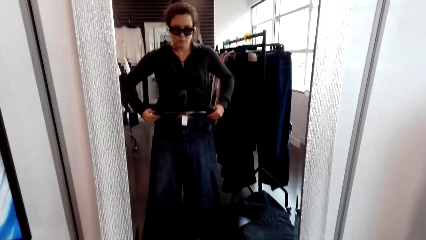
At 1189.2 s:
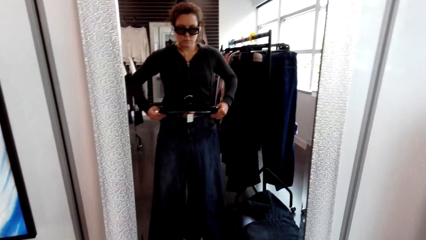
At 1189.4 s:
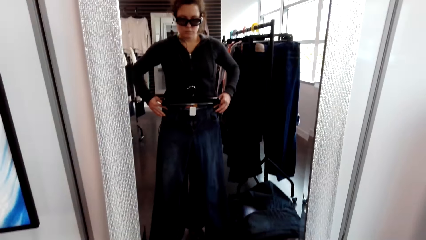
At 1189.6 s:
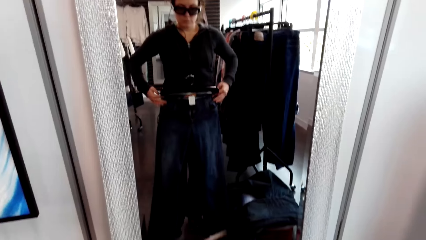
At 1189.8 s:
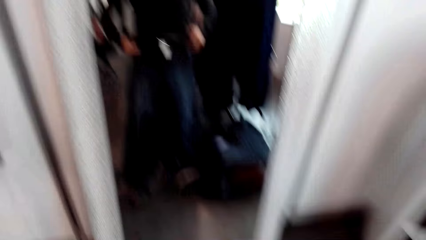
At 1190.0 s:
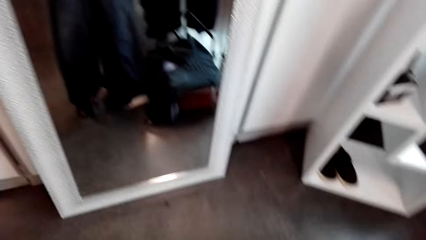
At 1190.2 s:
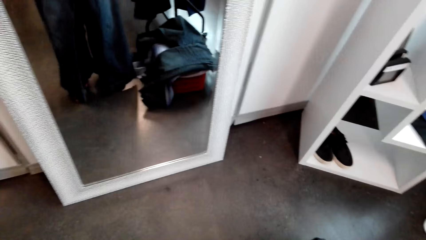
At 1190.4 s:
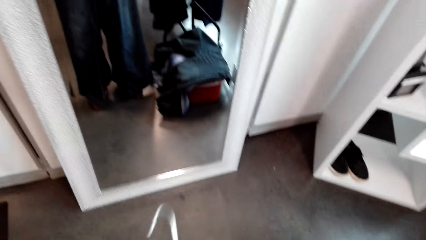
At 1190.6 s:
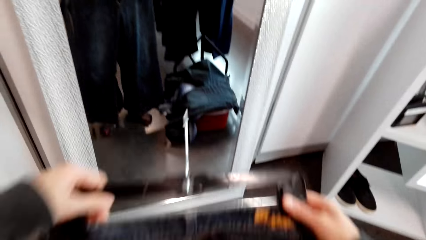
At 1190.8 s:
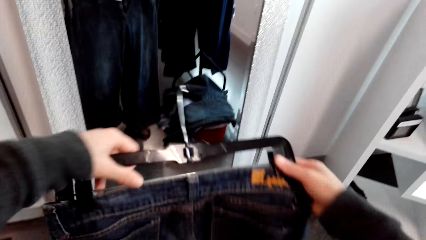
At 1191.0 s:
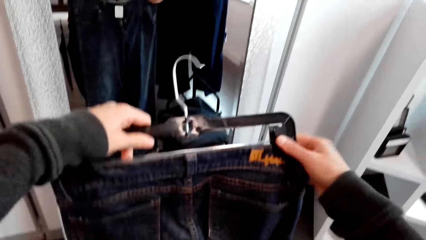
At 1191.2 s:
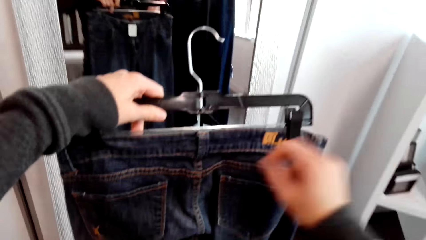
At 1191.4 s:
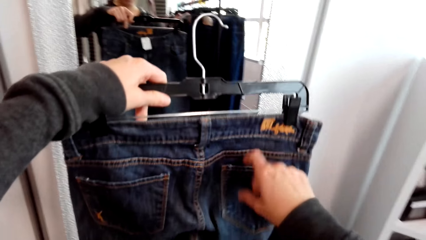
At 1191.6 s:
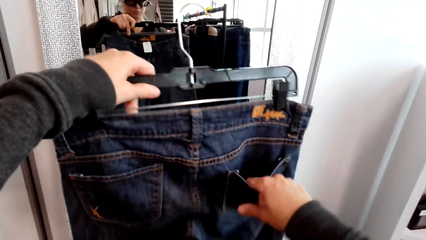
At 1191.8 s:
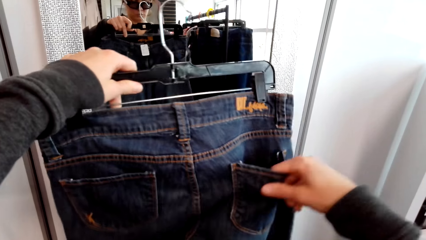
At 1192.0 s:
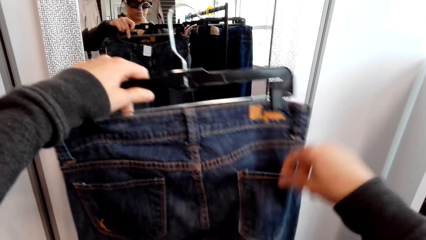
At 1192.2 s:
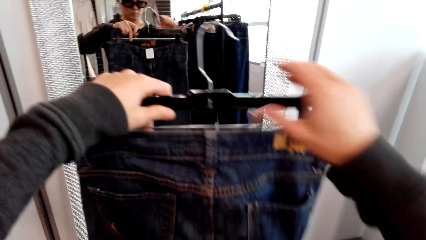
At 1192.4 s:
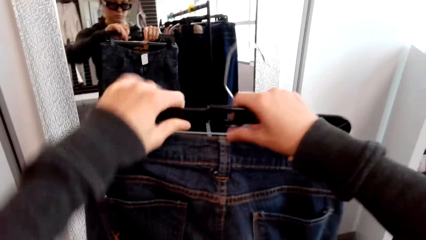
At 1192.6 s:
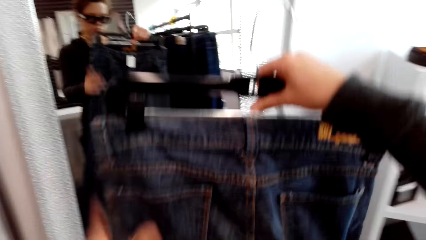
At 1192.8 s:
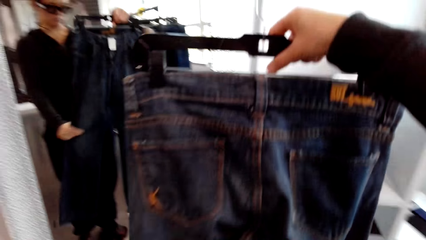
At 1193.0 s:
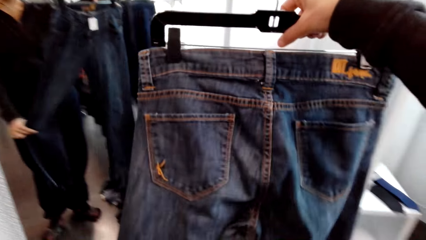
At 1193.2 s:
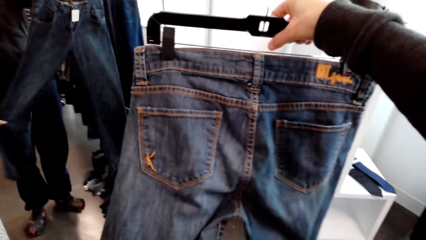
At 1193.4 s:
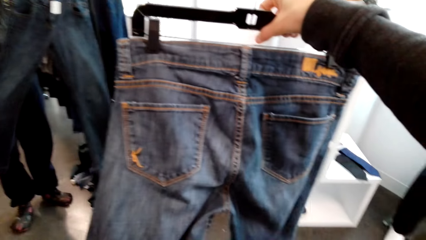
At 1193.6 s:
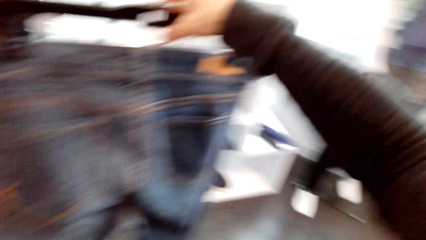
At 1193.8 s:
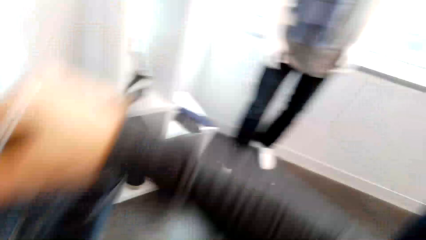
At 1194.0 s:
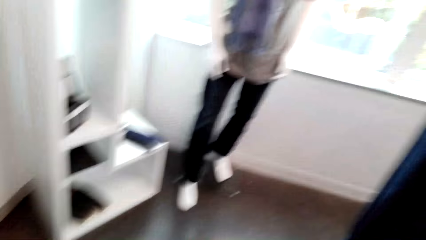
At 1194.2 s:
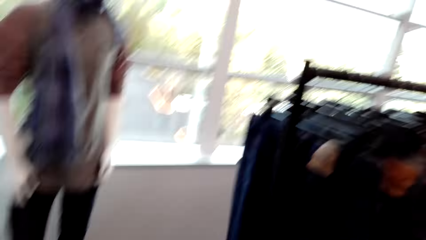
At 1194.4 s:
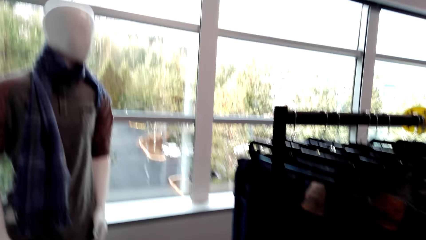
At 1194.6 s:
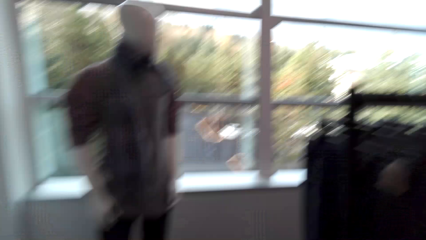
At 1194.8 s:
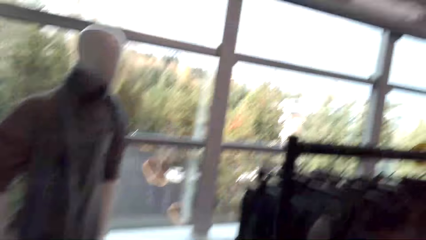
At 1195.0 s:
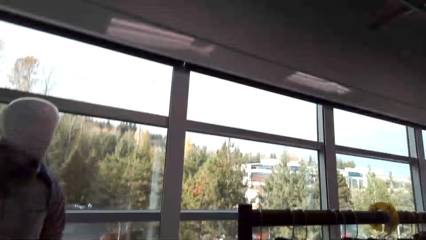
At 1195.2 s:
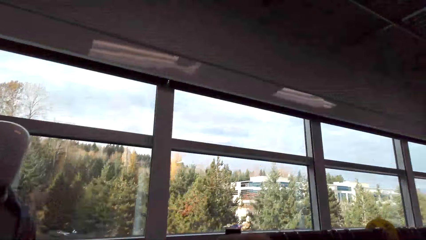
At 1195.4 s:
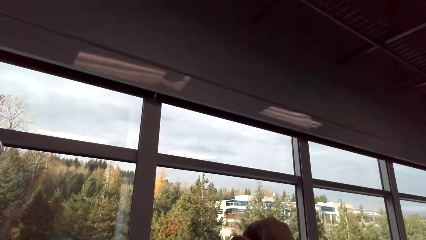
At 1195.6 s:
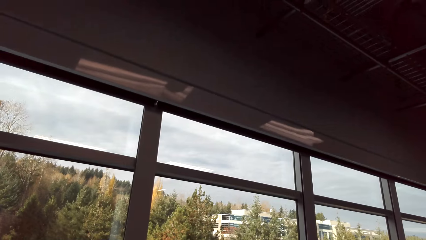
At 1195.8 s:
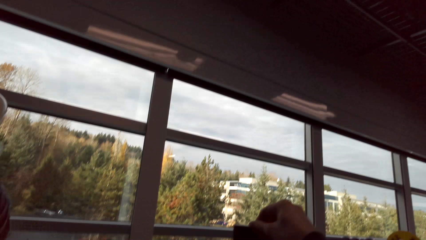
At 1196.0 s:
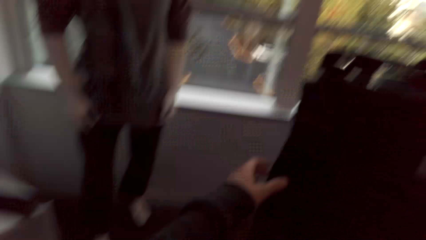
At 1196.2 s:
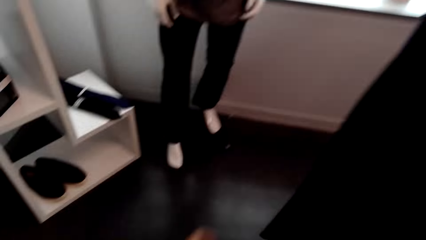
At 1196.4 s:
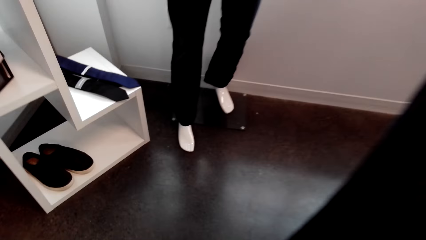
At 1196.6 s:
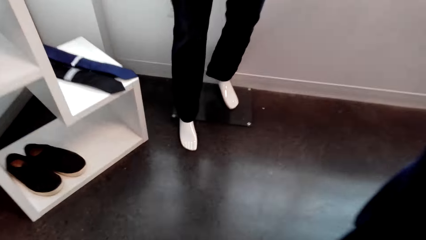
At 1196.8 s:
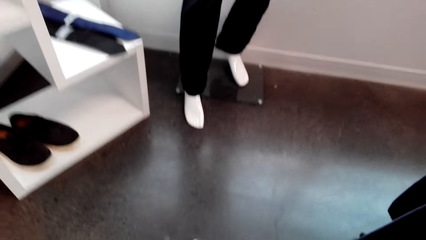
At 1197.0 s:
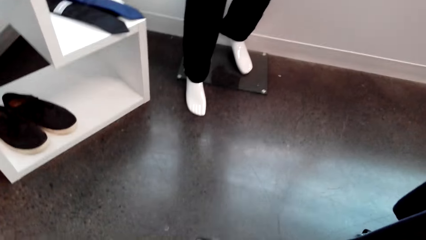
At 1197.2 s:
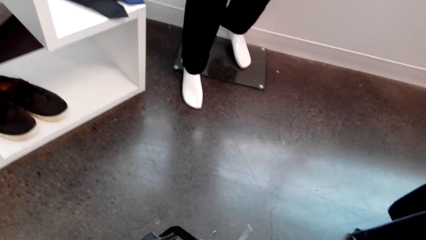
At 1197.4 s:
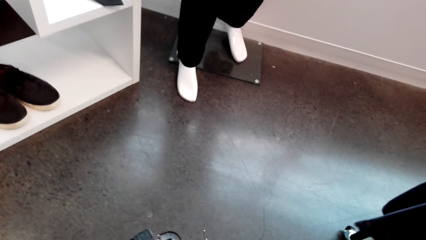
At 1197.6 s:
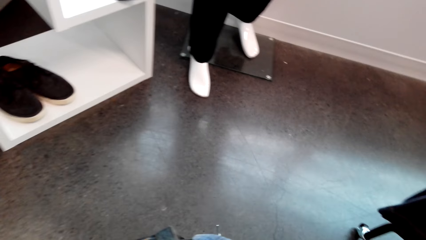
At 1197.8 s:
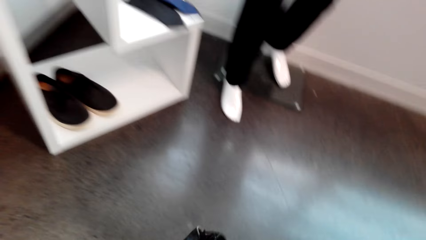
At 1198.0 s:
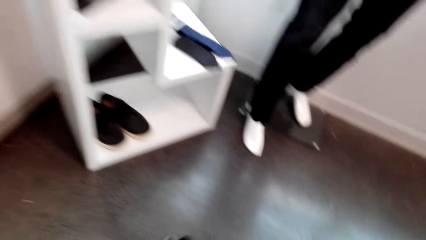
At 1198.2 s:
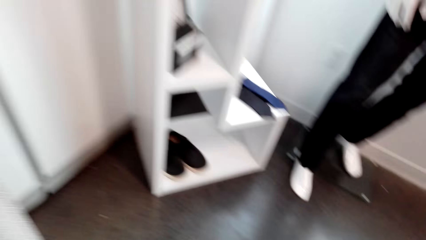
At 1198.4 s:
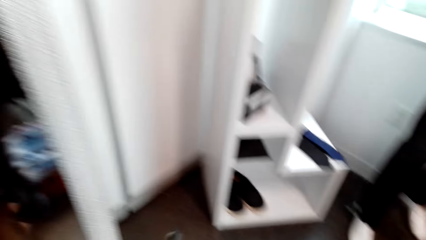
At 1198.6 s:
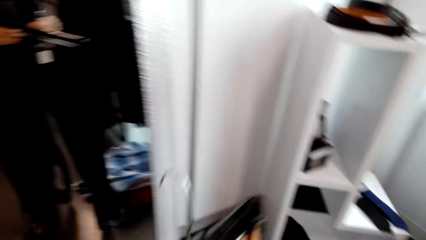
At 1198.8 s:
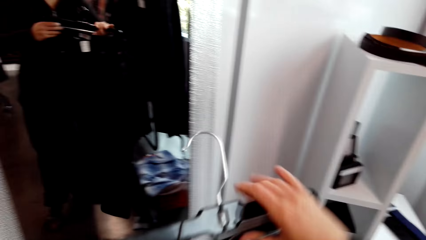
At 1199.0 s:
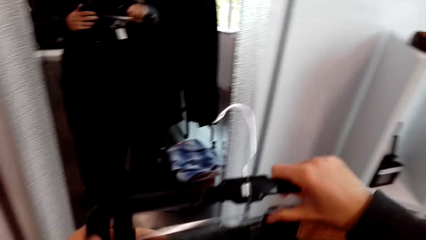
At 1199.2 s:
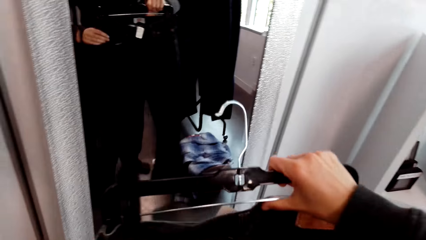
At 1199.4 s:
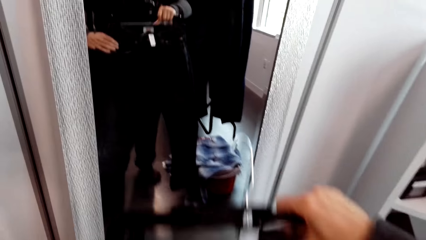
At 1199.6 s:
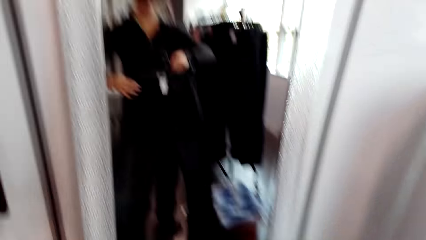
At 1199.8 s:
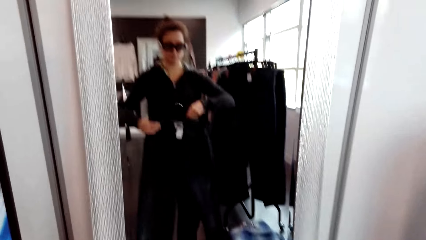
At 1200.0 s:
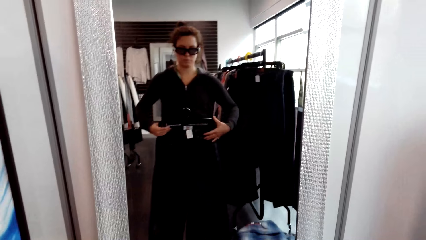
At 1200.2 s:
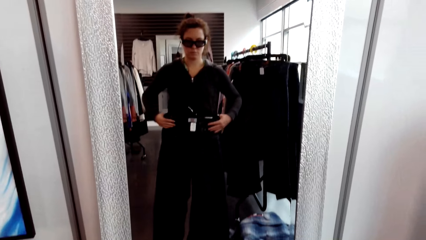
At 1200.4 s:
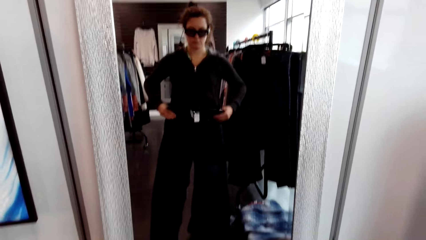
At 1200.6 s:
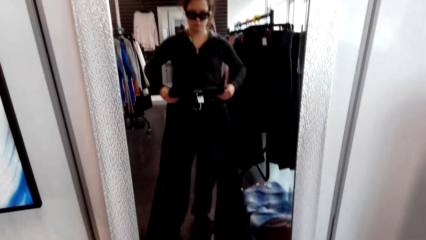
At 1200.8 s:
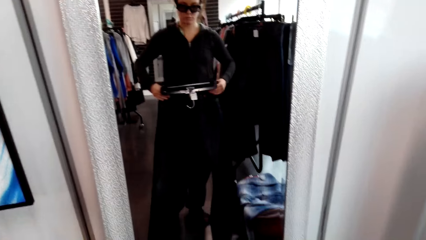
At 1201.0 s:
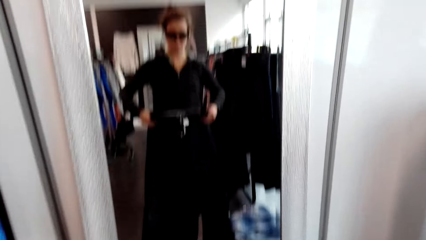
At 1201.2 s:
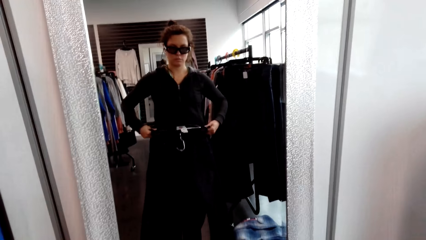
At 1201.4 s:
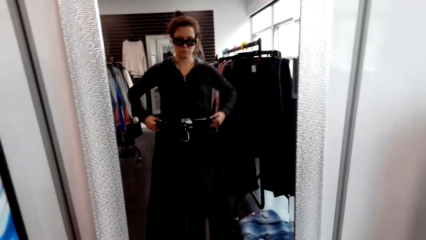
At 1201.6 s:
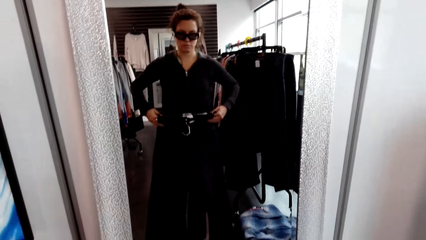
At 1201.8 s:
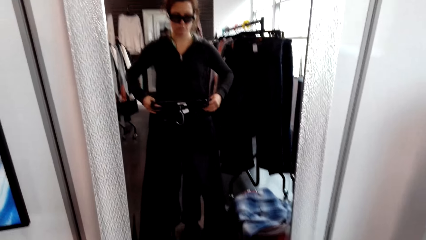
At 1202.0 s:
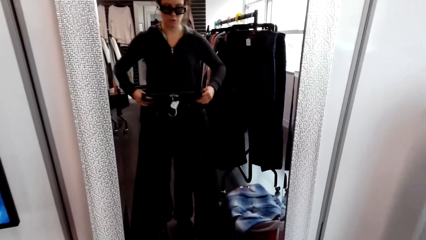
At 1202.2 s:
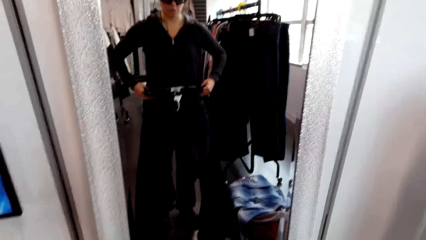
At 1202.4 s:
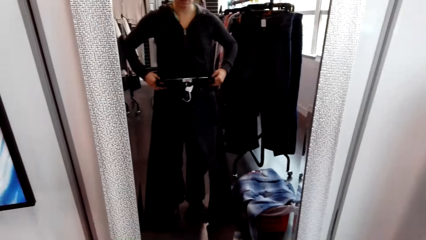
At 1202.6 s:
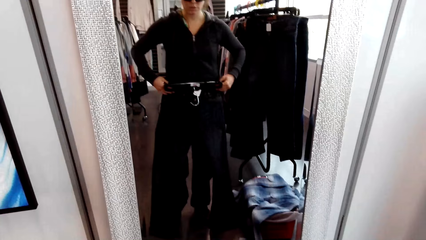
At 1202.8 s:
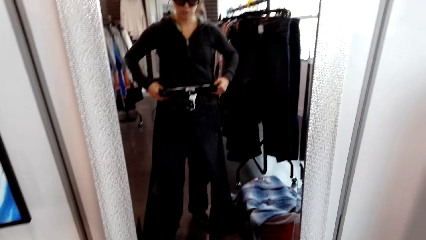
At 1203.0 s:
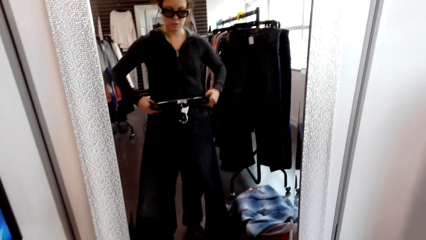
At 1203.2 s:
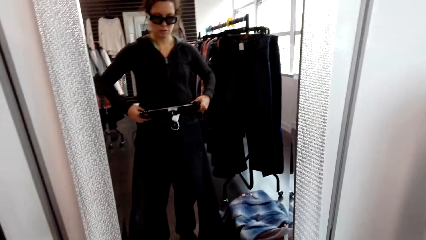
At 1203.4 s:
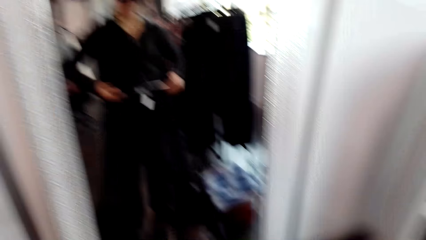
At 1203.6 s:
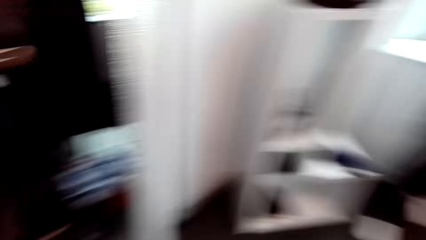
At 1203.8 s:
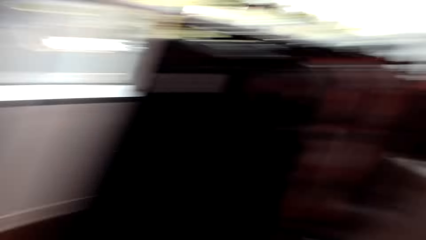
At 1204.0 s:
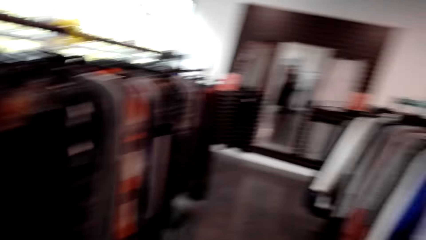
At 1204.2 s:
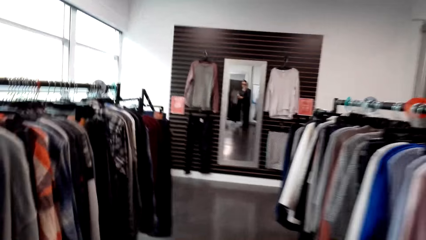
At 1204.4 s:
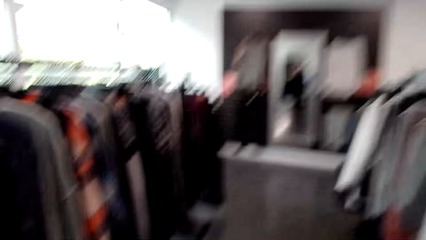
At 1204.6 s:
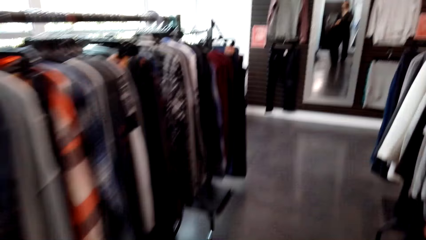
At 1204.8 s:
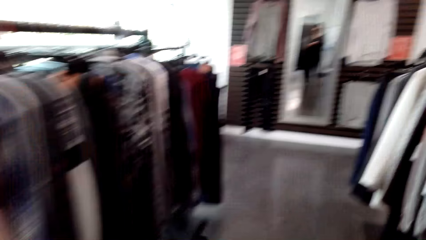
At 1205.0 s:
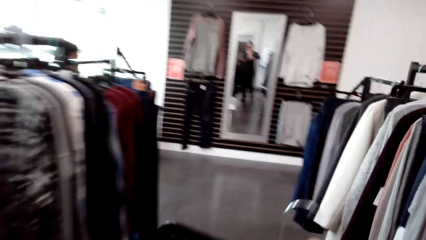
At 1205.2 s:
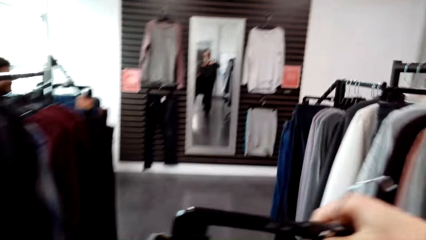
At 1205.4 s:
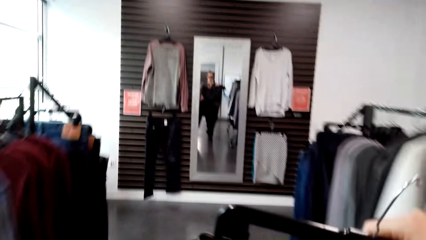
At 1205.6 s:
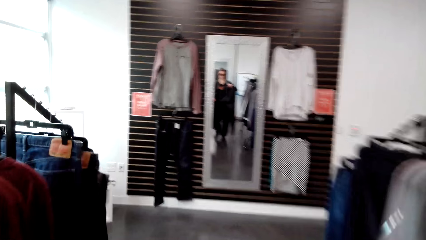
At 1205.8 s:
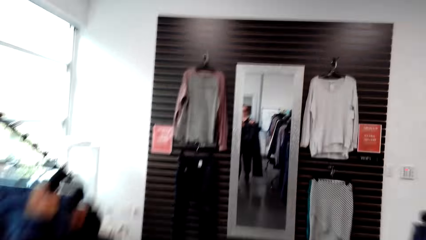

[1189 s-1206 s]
The camera wearer looks at the trouser pocket. They pick up a trouser on the shopping cart. They inspect the trouser. They fit the trouser on the mirror.
